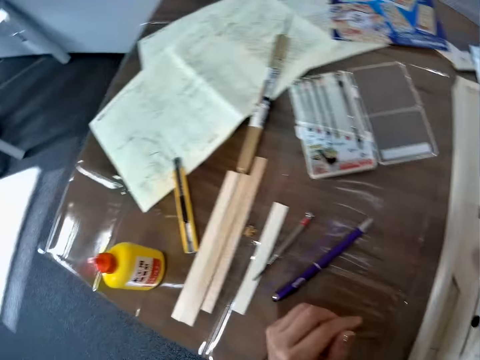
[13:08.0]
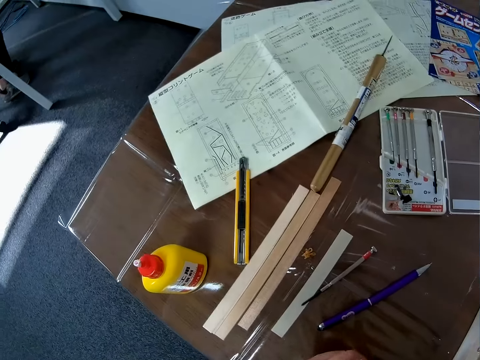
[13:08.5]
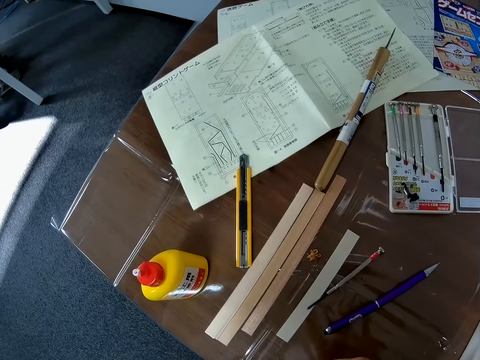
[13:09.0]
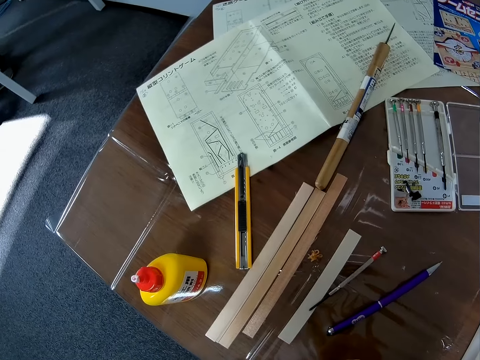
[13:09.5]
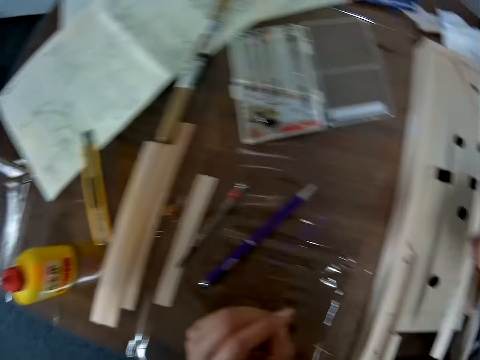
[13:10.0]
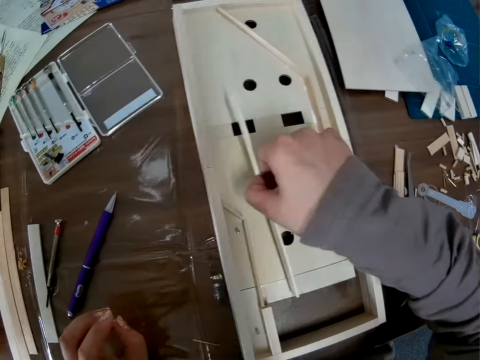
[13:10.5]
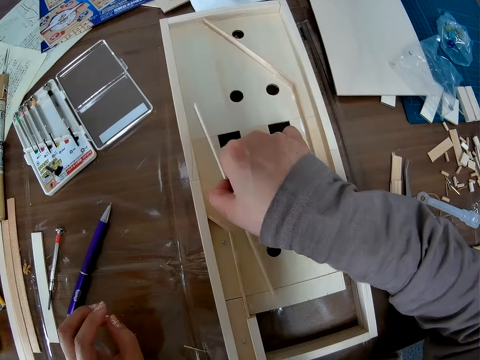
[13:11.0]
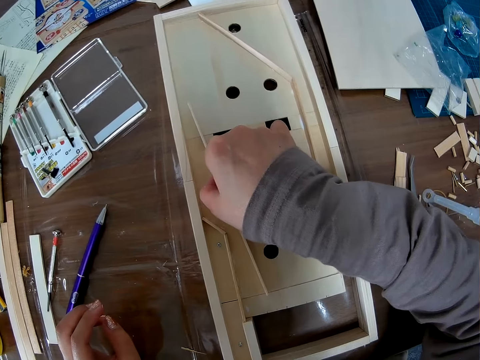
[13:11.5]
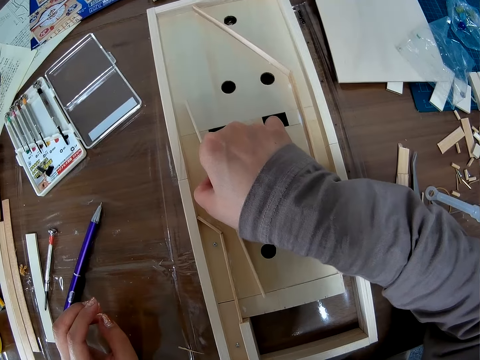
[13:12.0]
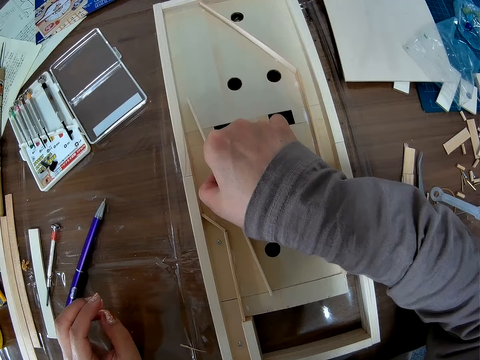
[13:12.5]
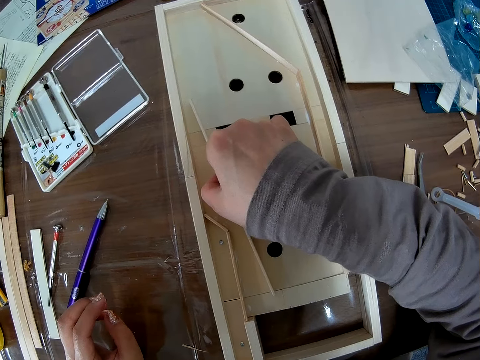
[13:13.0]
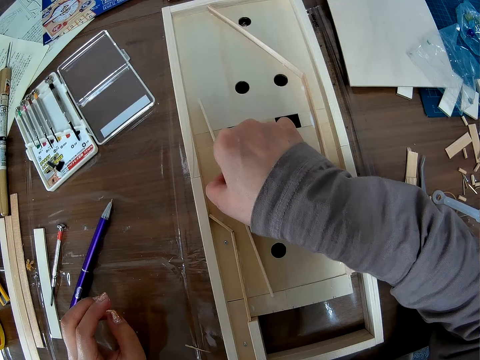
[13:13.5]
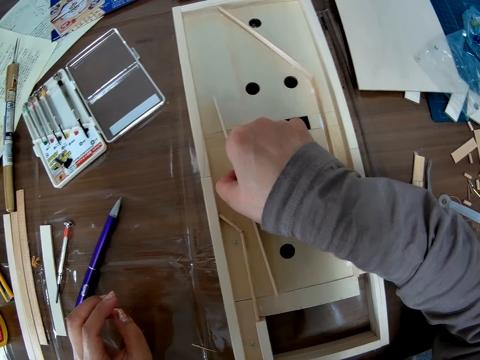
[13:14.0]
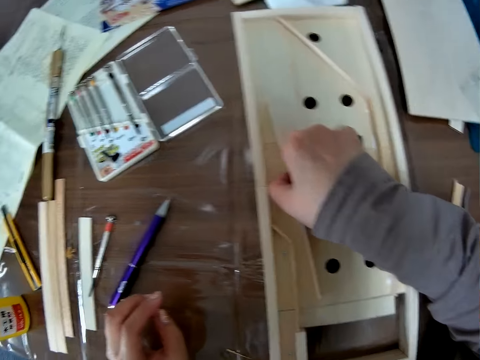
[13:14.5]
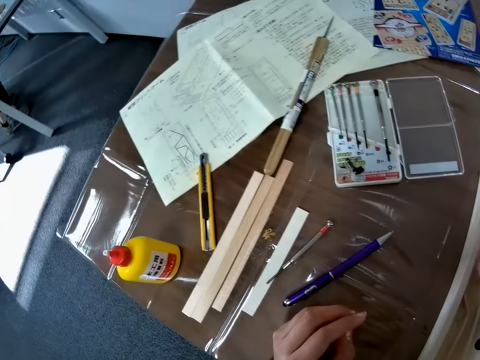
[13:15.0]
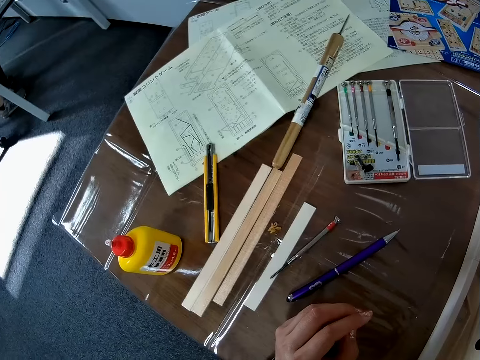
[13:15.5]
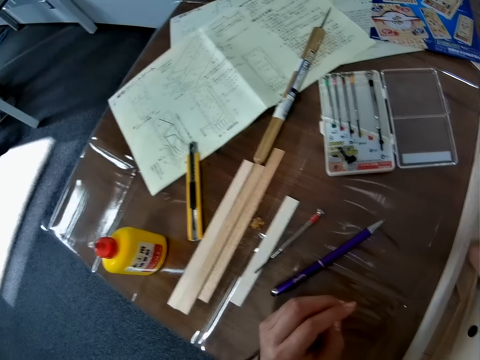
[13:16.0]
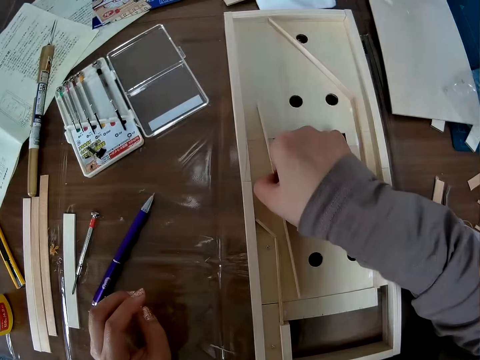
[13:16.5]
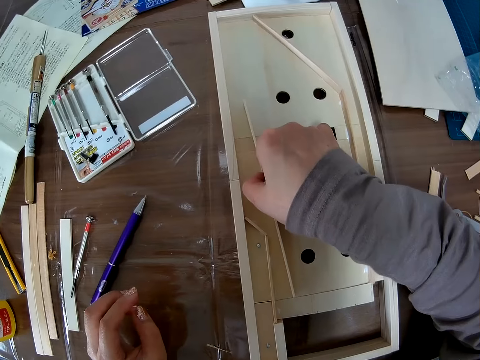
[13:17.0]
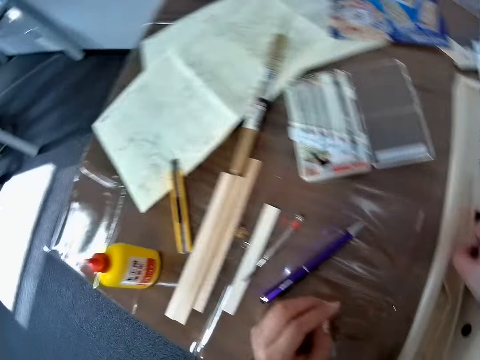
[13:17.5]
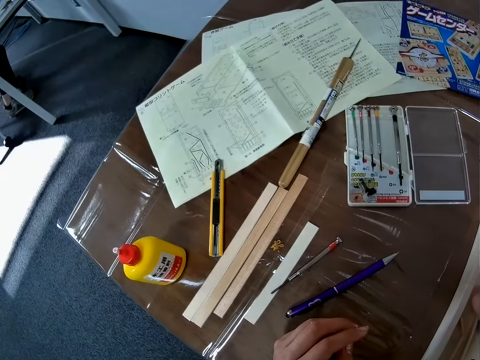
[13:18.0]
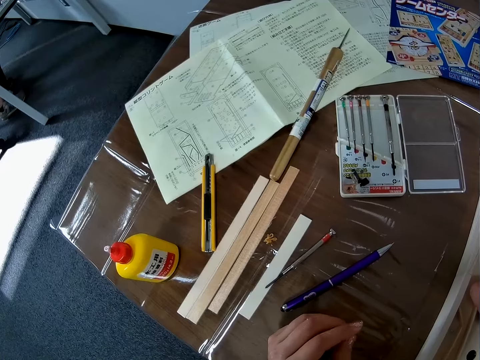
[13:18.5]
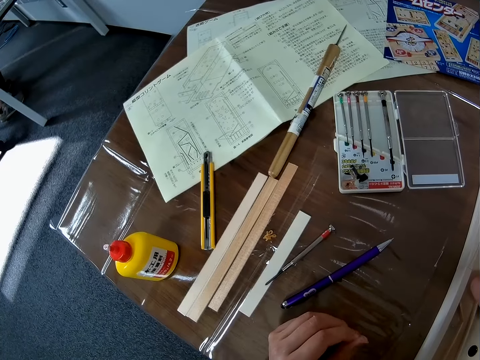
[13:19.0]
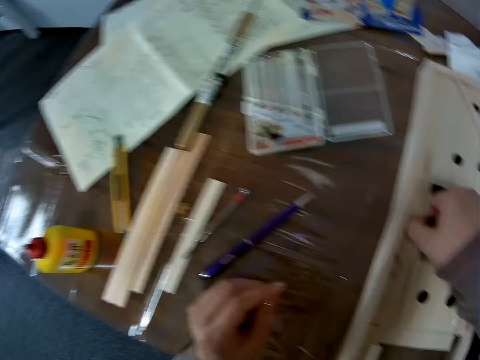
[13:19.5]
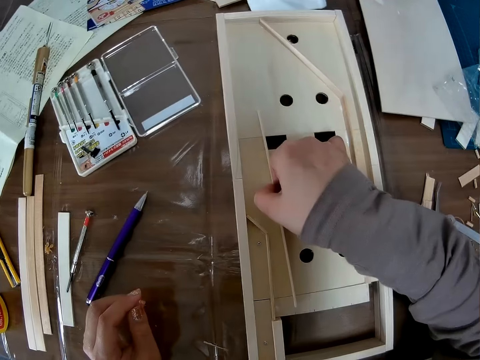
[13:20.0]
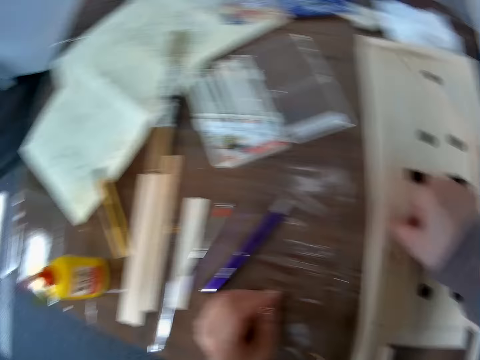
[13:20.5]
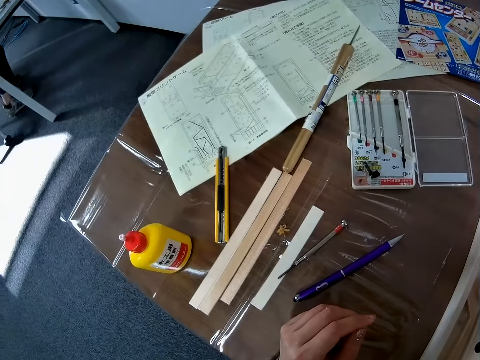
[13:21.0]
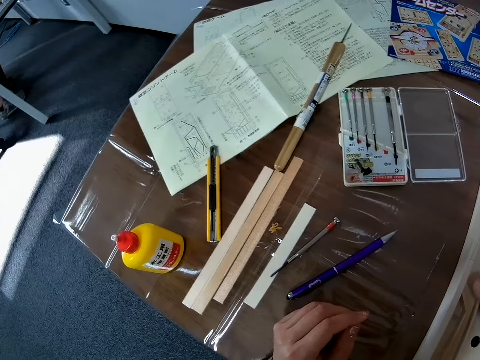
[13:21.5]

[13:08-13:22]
The camera wearer adjusts another piece of wood in the wooden craft with the right hand.

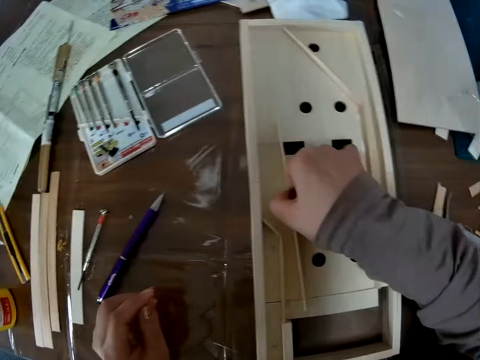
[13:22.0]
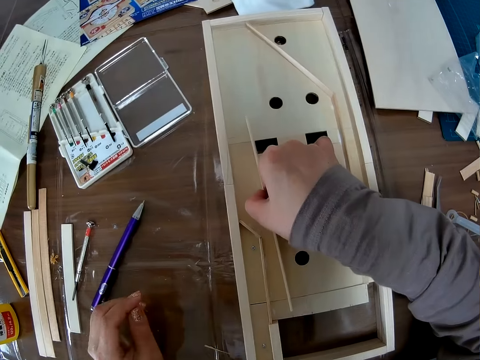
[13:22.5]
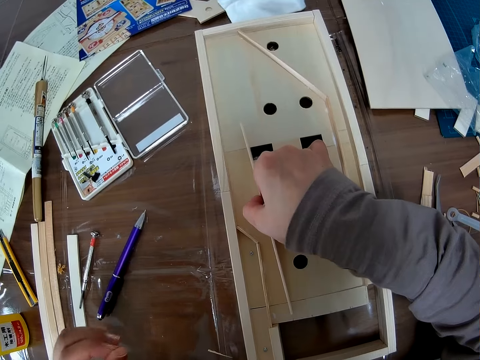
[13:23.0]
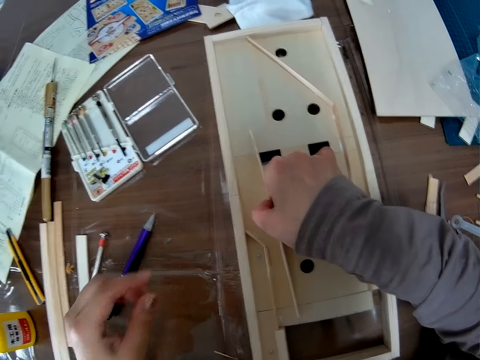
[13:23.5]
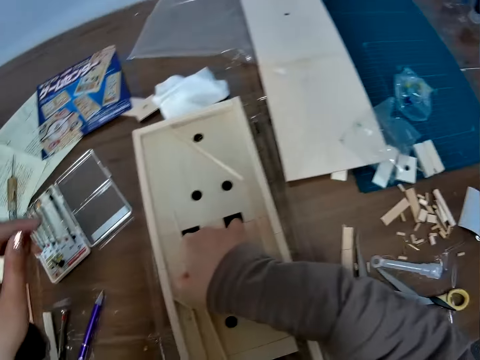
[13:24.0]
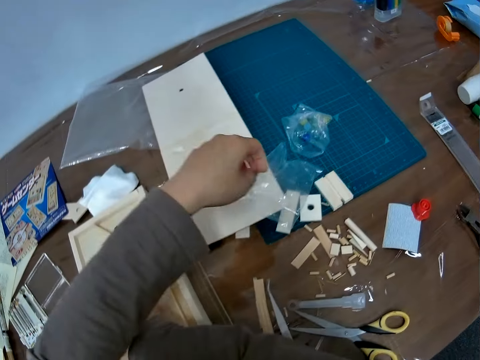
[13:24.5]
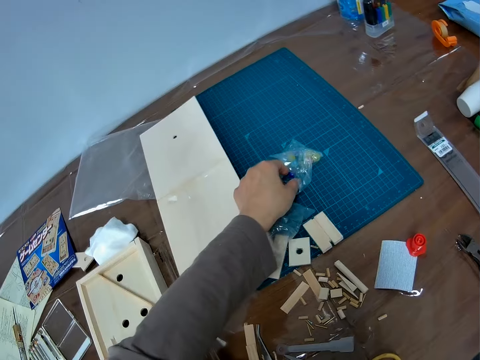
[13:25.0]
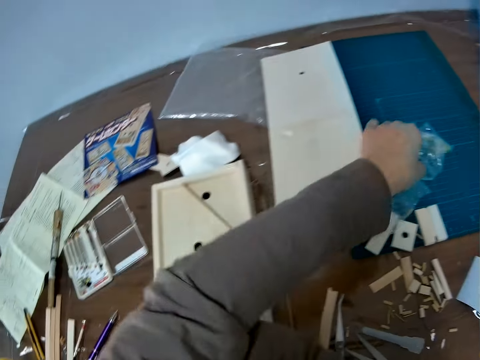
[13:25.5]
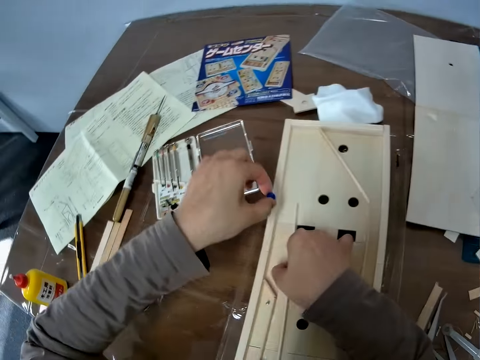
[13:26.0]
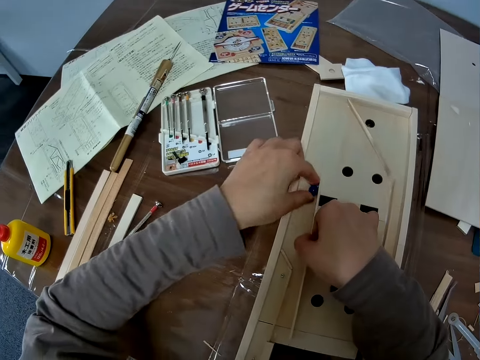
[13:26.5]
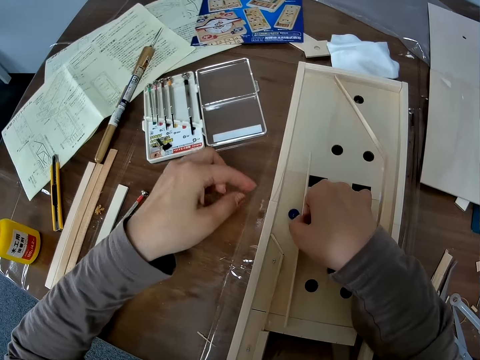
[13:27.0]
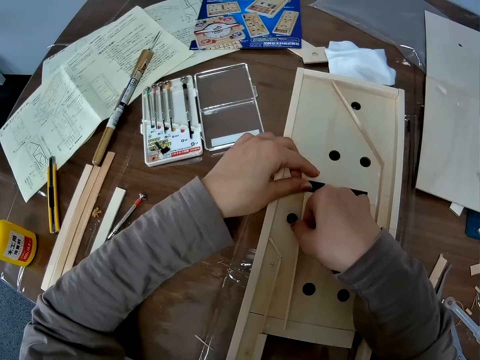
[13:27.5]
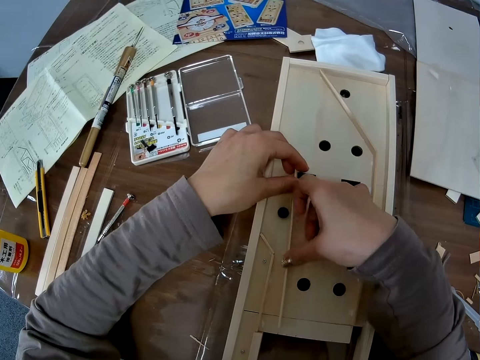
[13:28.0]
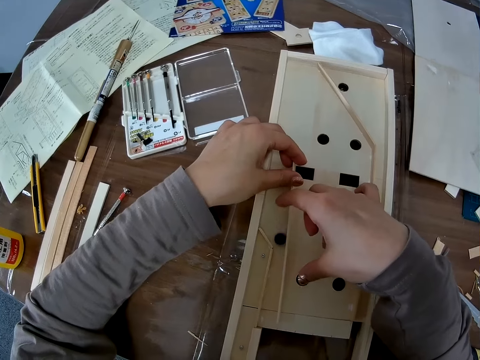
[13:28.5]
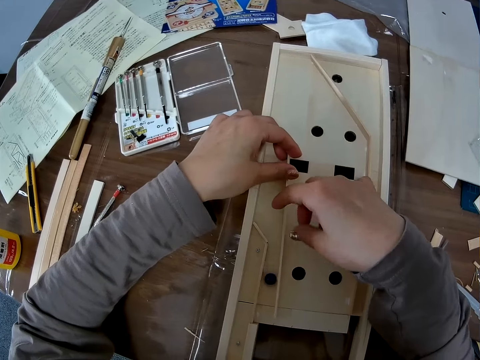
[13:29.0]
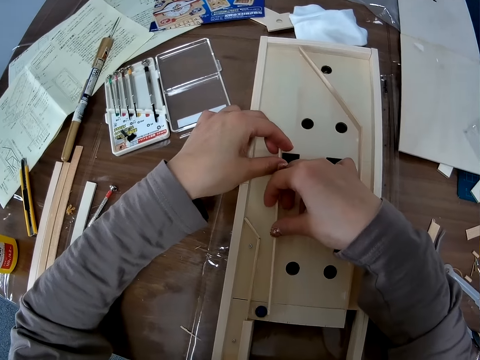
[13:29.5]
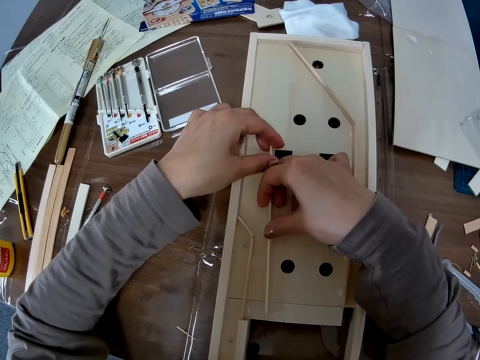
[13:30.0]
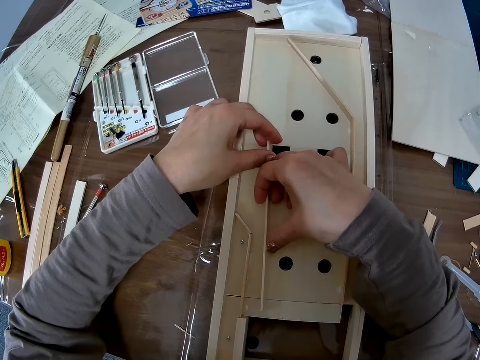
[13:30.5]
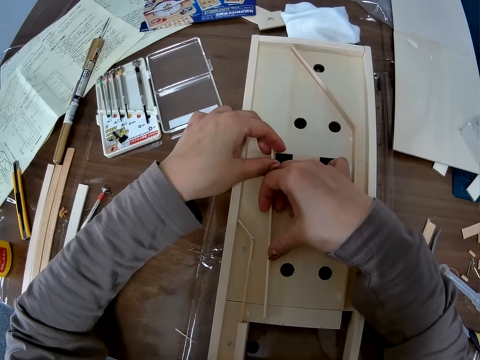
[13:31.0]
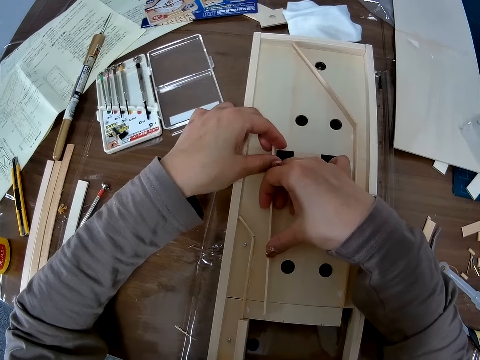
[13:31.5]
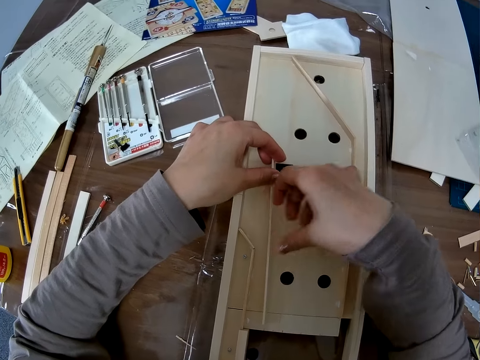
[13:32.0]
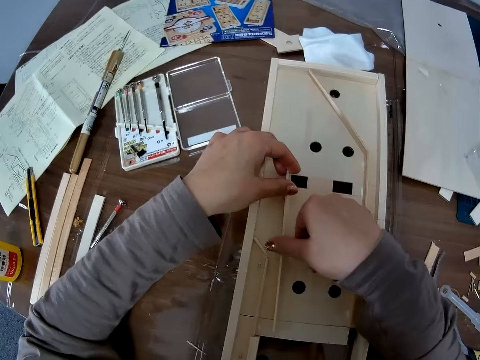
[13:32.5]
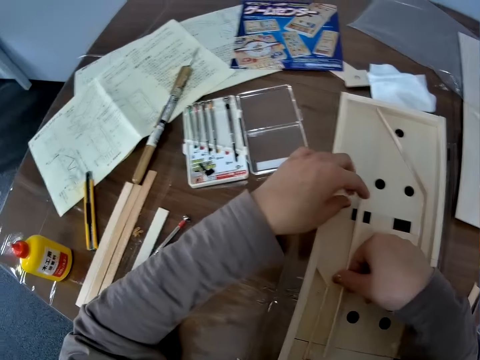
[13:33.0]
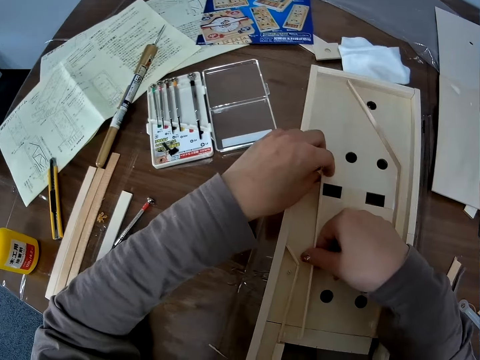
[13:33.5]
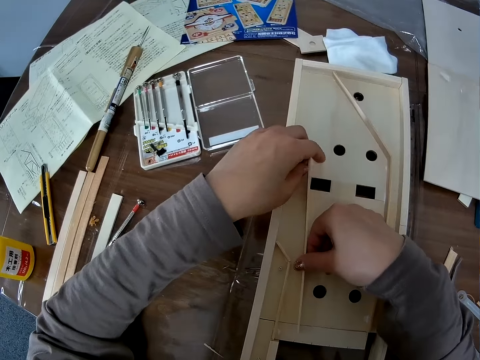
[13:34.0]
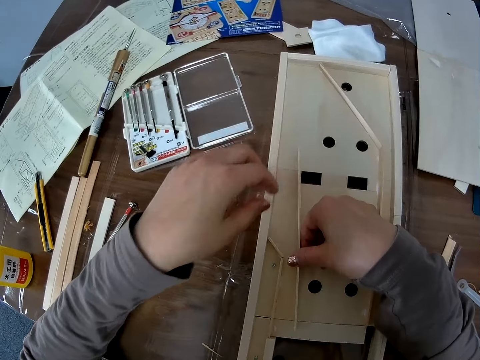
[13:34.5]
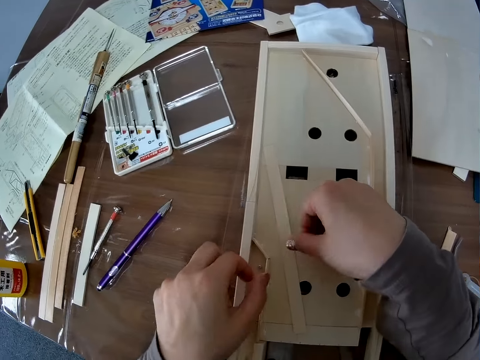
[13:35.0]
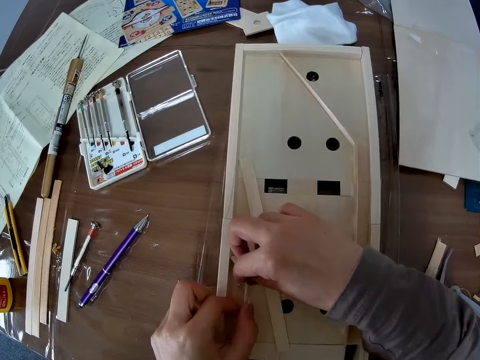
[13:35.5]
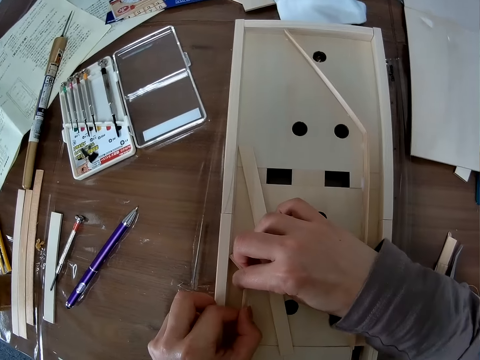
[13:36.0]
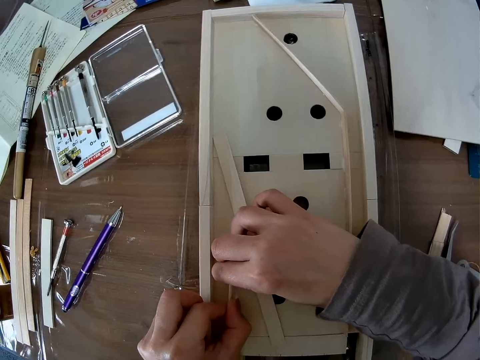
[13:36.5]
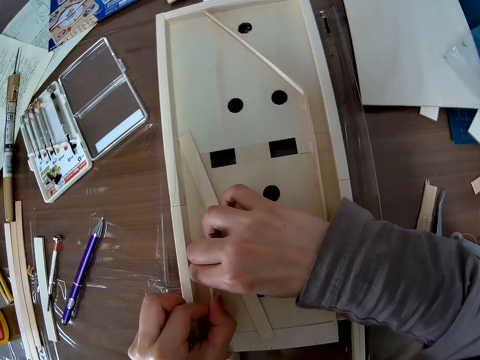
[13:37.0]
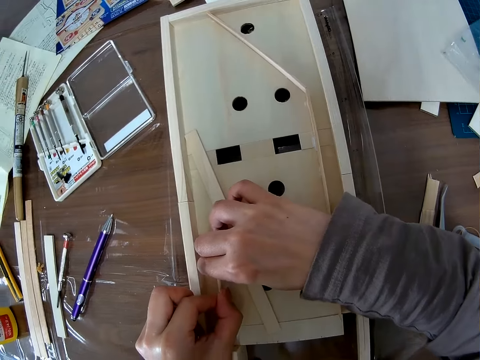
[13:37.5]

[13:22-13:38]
The camera wearer picks a ball-like stuff or crystal stone from the plastic bag on the table using the left hand. They roll the ball along the edge of the wood in the right hand on the model structure. They throw the crystal stone between the piece of wood in the wooden craft. They hold the piece of wood with the left hand, roll the ball with the right hand and hold the wood with both hands. They move the left hand off the piece of wood. They drop the wood in the right hand on the model structure. They fix other glued woods on the model structure with both hands.
